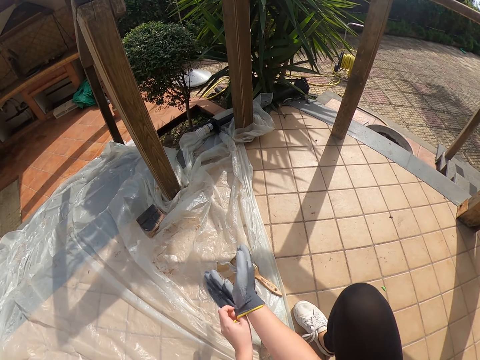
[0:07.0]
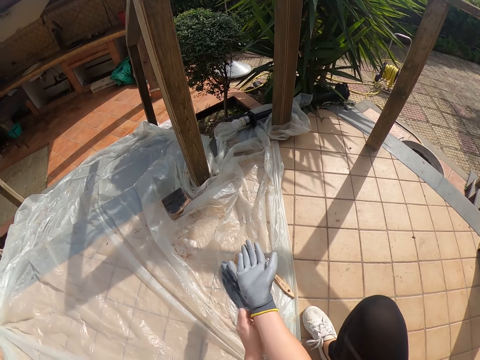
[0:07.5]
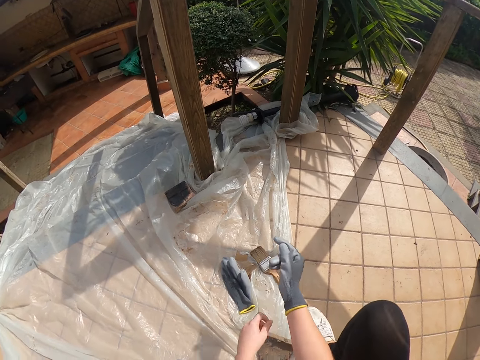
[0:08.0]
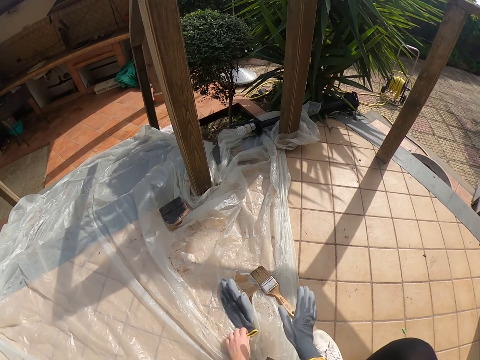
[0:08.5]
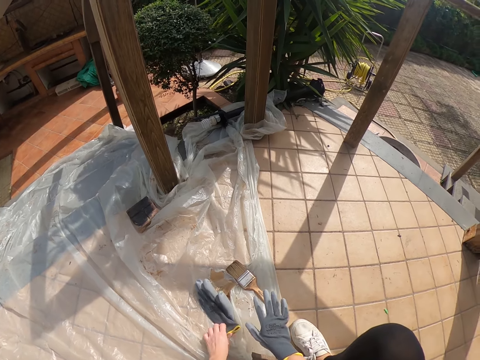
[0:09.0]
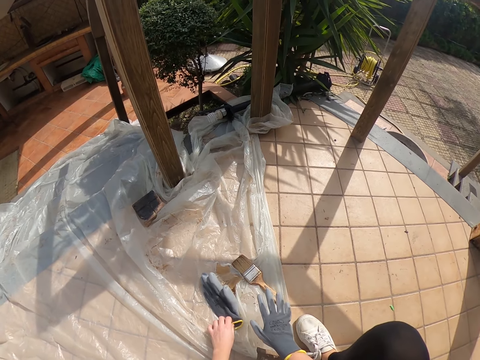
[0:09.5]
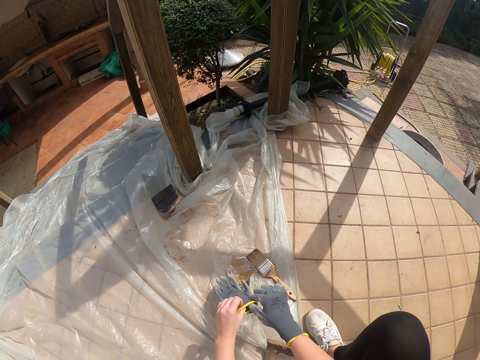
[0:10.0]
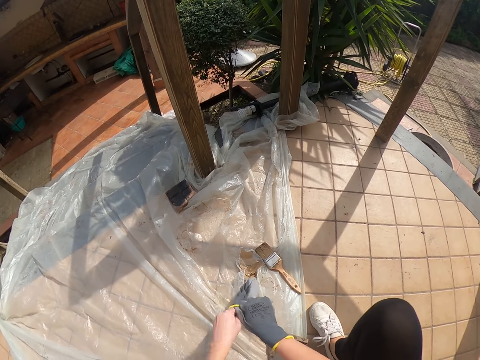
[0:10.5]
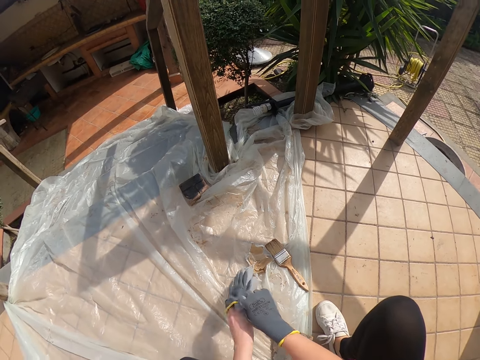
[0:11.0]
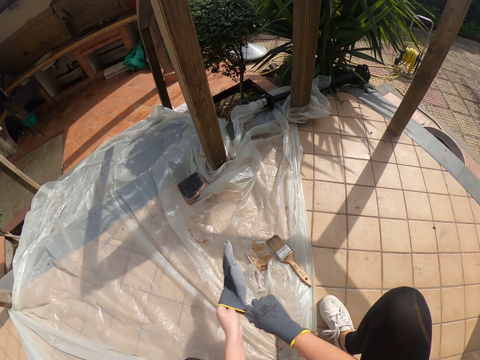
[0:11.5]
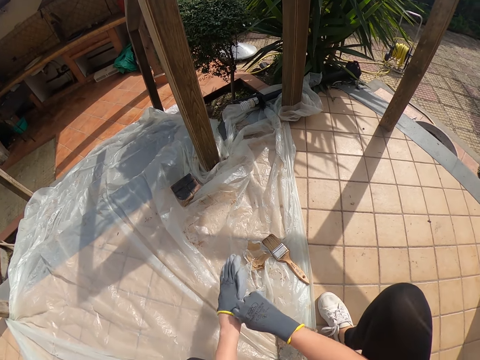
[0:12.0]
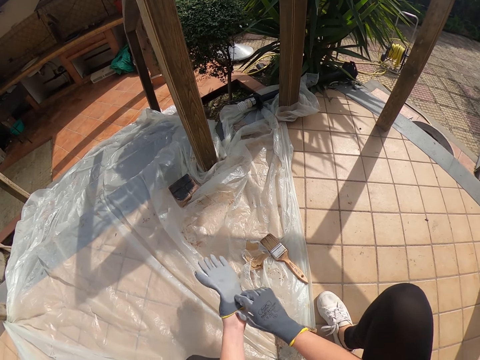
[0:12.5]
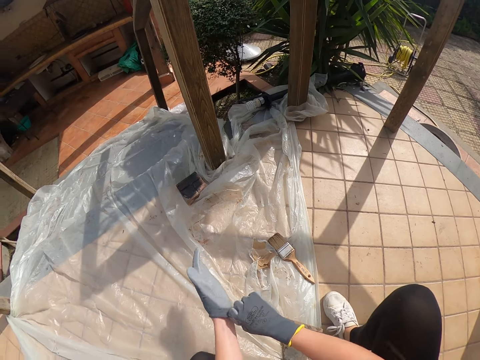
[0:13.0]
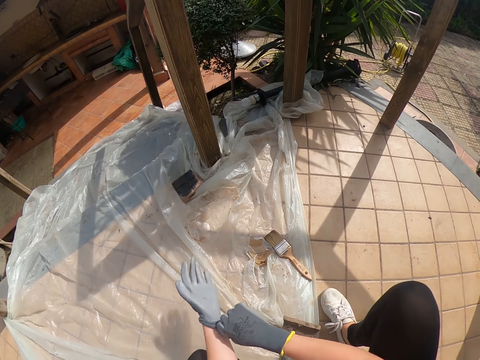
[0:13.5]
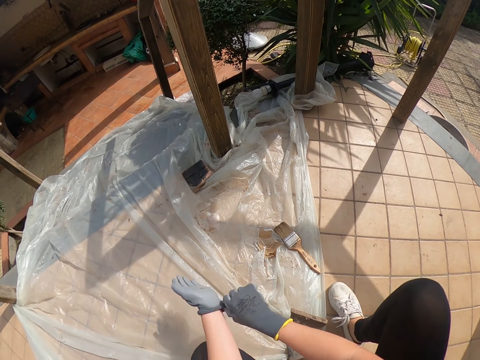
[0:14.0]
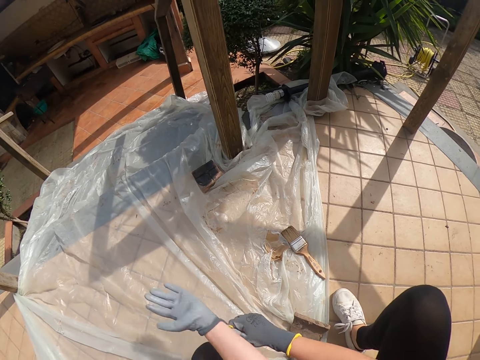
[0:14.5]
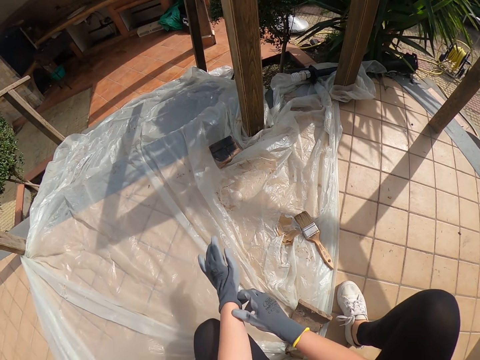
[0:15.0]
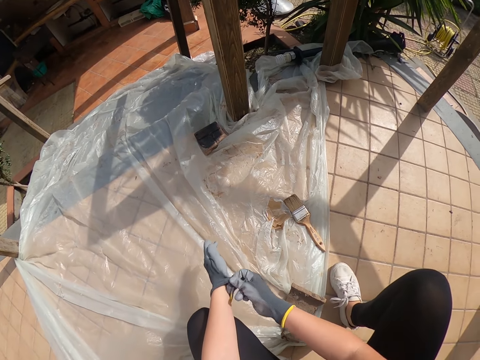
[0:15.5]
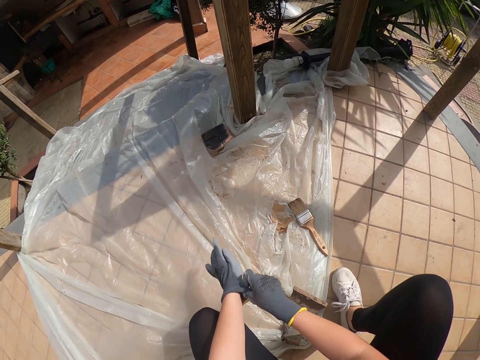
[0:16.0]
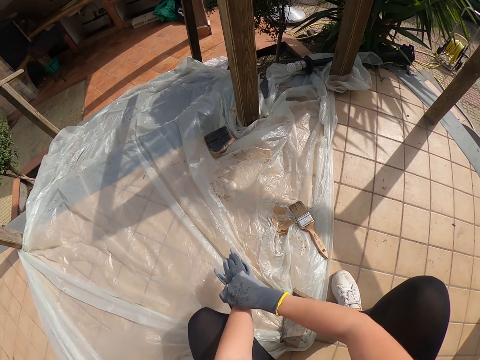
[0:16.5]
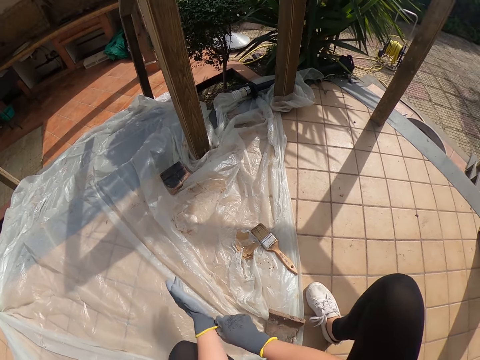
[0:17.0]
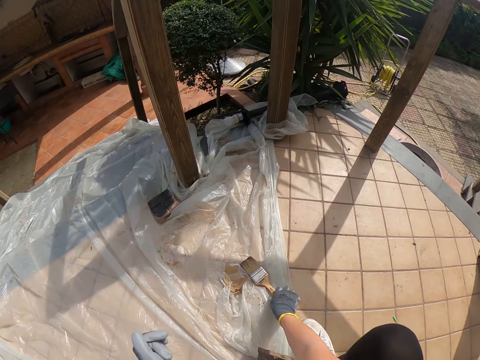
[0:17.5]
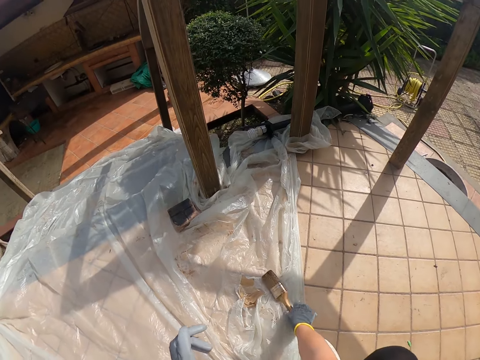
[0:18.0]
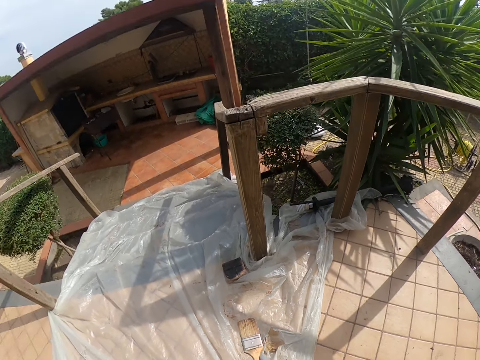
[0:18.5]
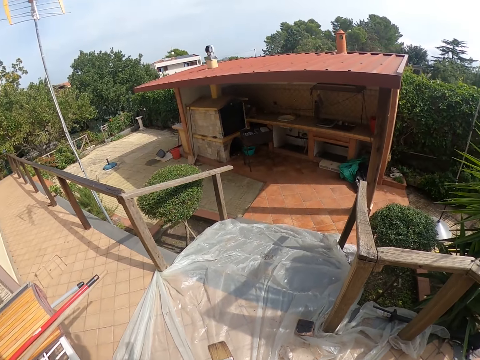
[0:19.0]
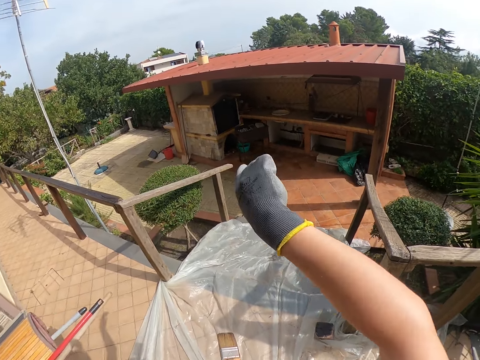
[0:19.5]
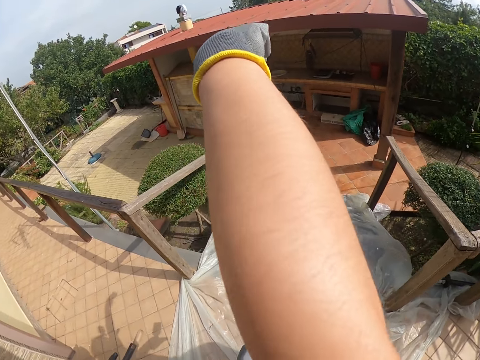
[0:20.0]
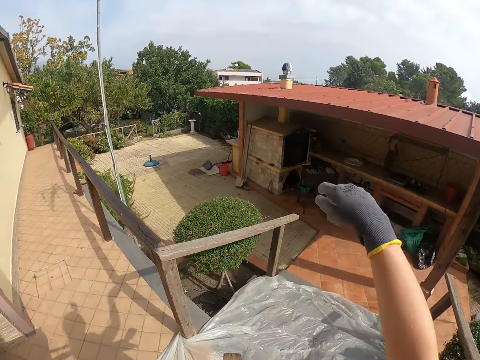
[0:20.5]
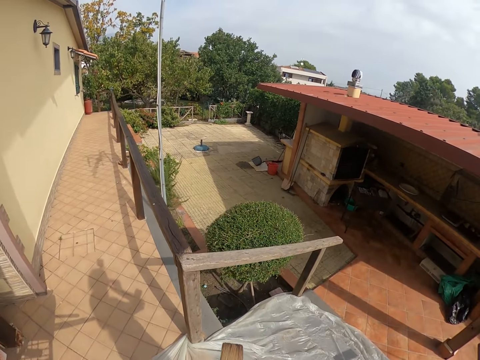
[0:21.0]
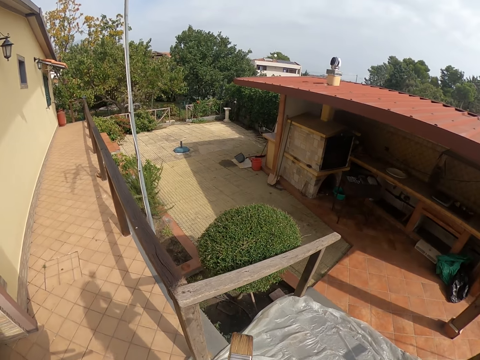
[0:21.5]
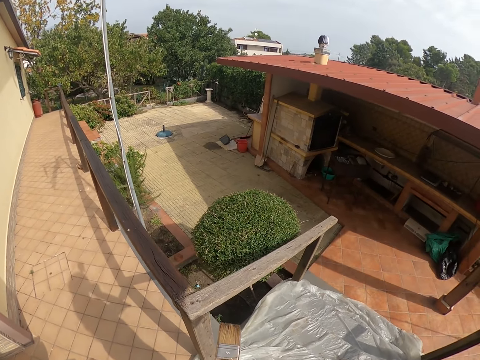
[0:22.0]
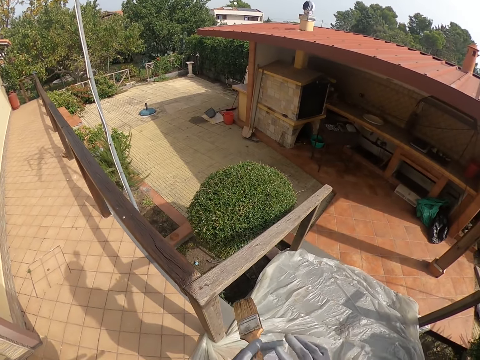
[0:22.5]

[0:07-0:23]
The camera wearer picks the glove with her left hand. She wears the glove on her left hand. She picks the paint brush on the floor with her right hand. She stands, passes the paint brush to her left hand, and stretches her right hand. She passes the paint brush to her right hand.

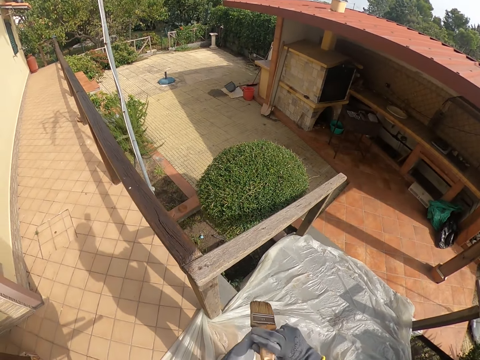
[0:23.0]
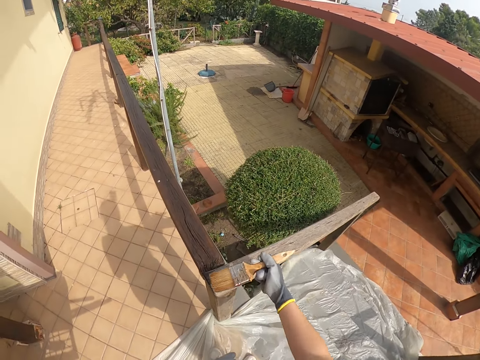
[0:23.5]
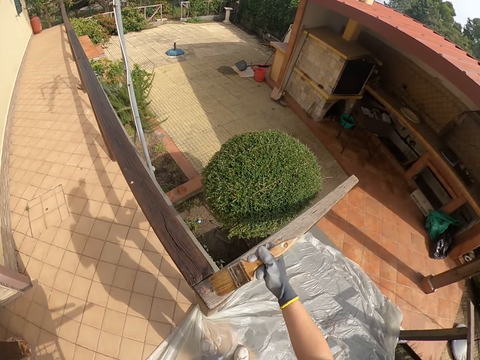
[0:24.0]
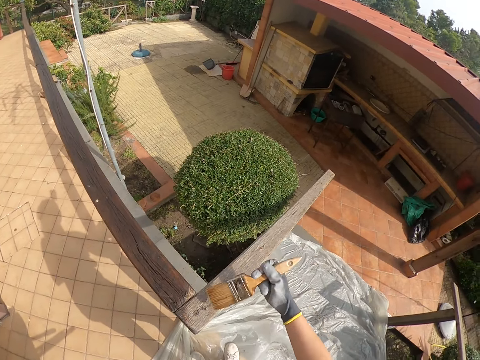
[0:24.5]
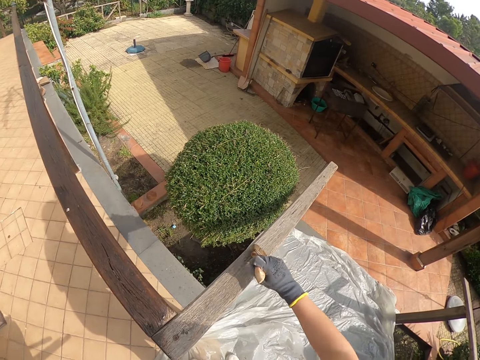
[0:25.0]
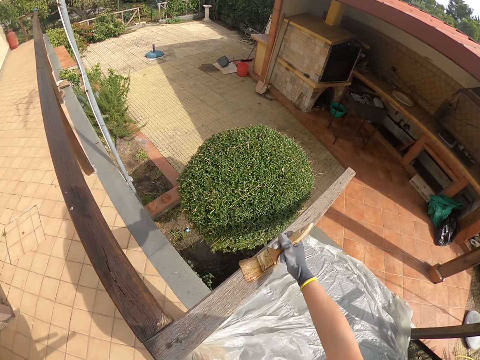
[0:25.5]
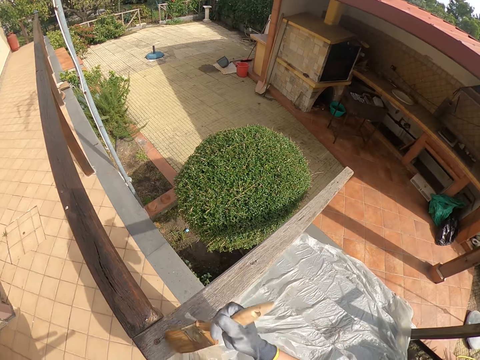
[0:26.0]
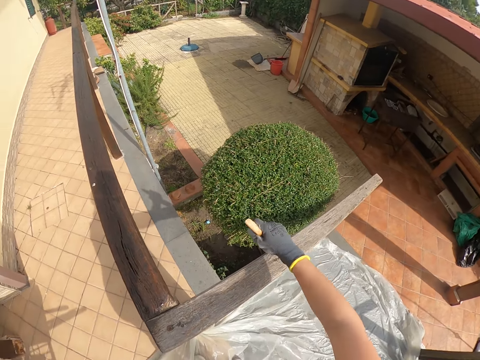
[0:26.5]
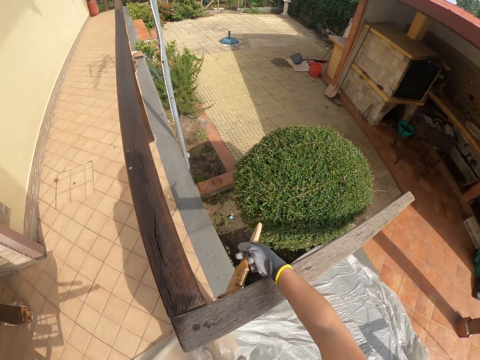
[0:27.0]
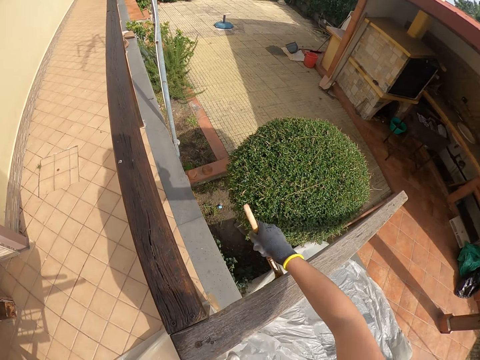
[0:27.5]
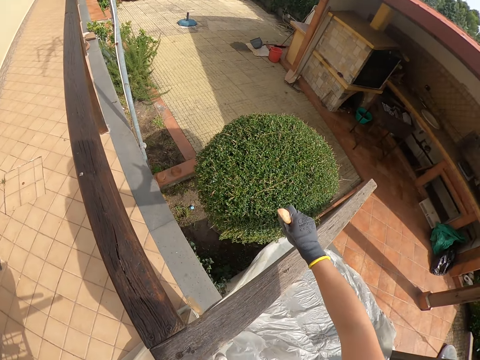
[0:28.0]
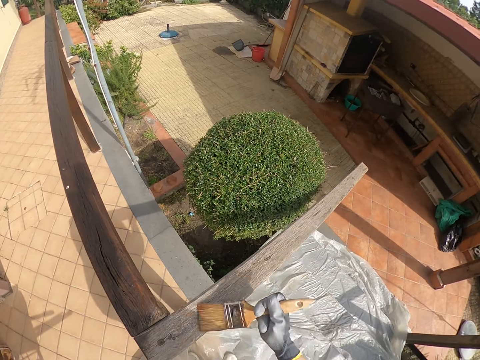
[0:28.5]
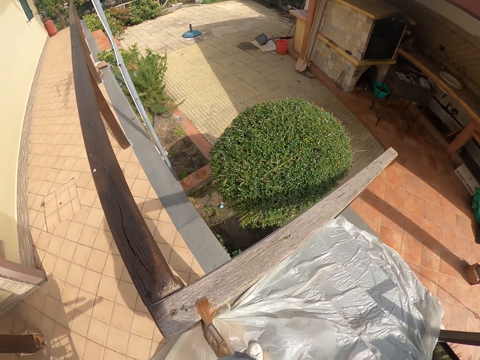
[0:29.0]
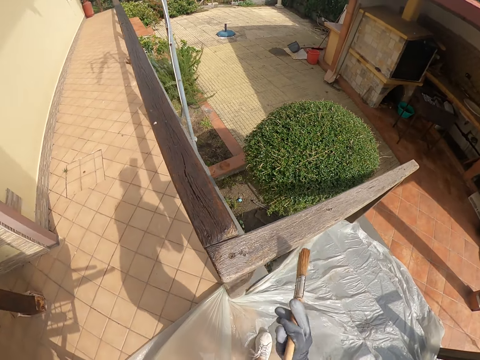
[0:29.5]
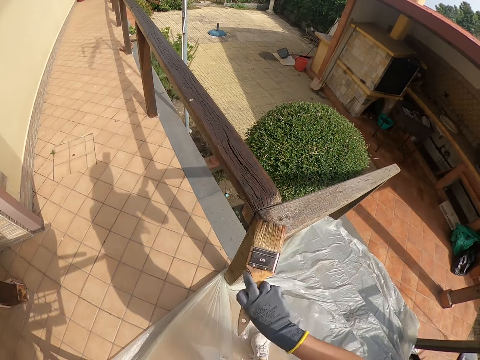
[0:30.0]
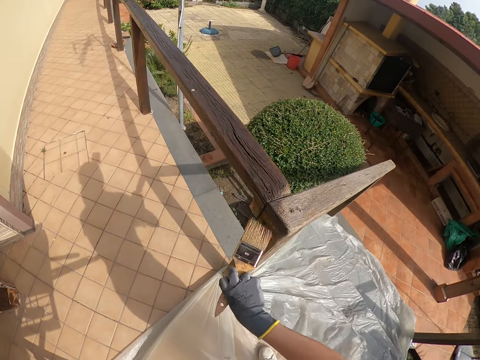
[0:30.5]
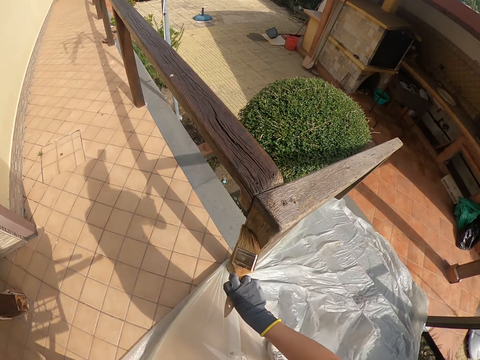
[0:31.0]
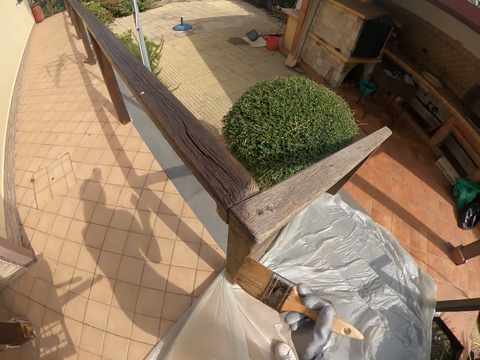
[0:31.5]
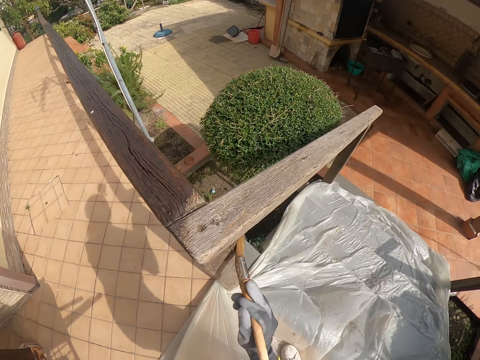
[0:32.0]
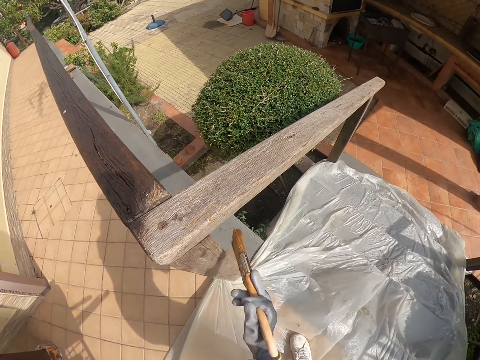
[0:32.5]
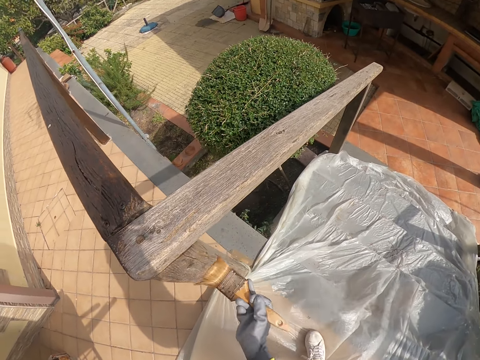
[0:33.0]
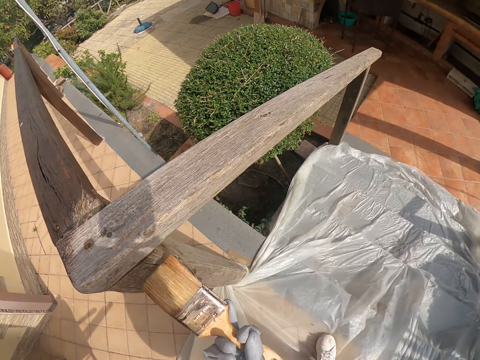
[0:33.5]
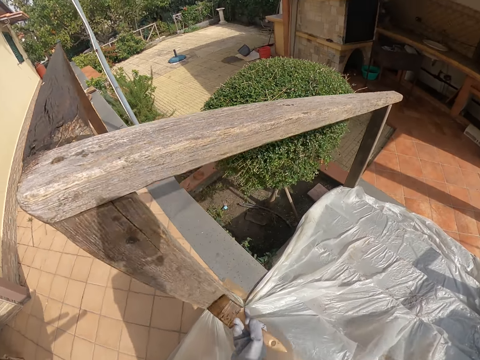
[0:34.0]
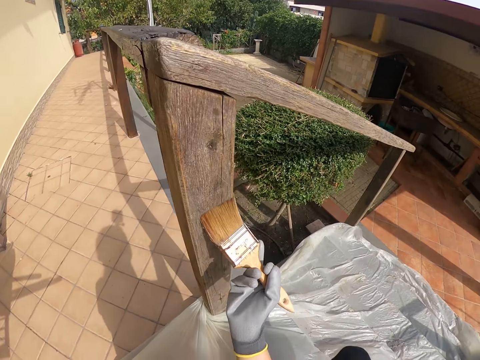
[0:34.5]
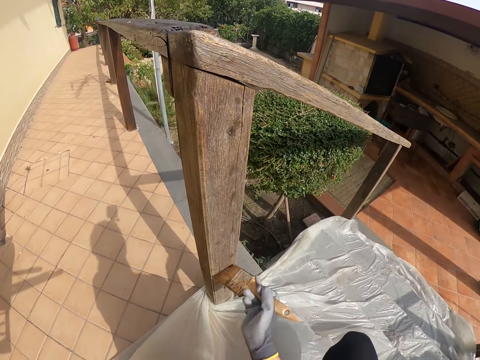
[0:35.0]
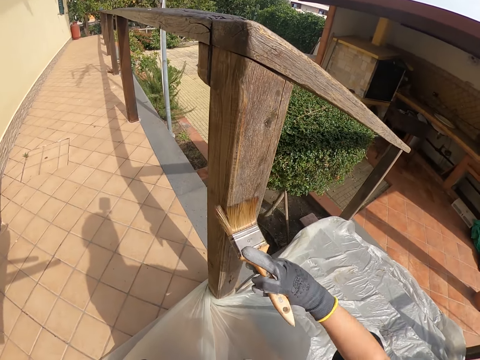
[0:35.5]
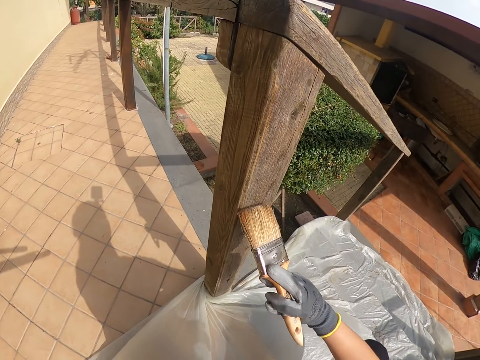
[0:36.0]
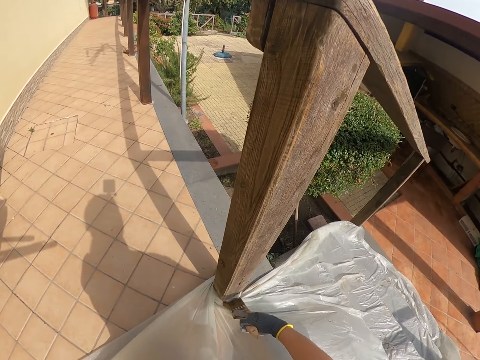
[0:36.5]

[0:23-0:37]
The camera wearer brushes the wooden balcony rail with the paint brush in her right hand. She bends.
